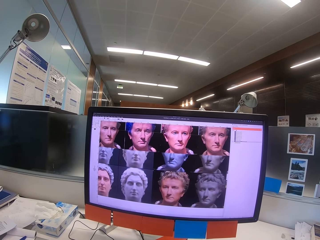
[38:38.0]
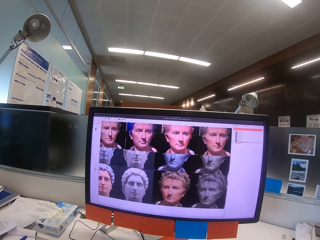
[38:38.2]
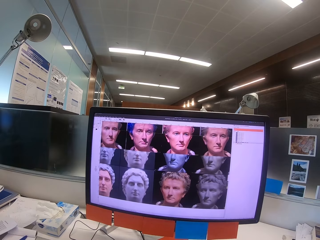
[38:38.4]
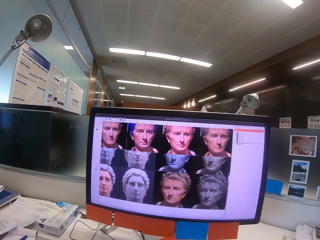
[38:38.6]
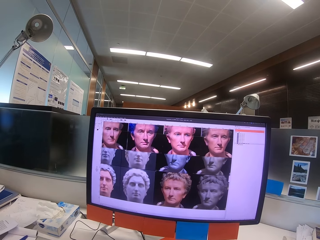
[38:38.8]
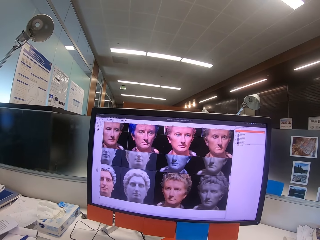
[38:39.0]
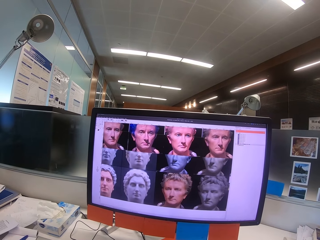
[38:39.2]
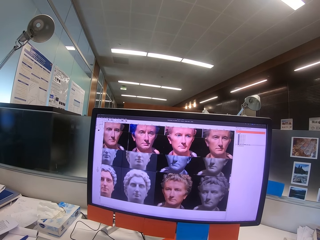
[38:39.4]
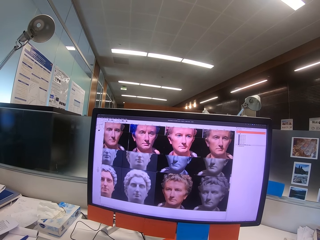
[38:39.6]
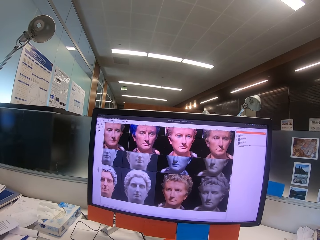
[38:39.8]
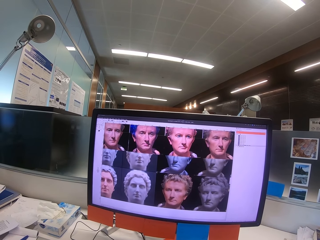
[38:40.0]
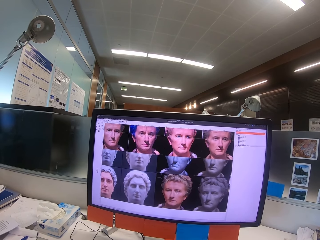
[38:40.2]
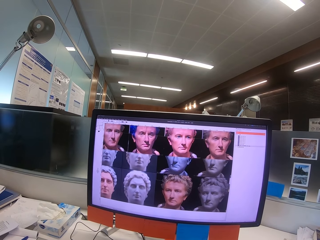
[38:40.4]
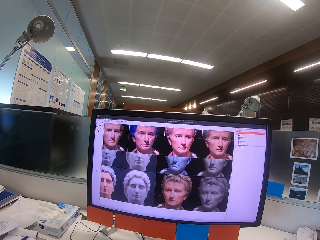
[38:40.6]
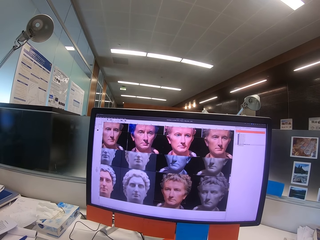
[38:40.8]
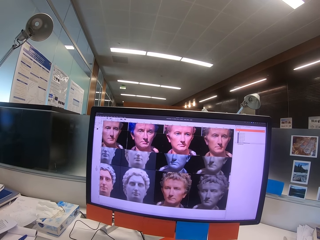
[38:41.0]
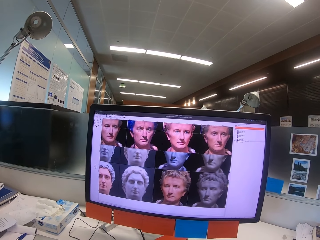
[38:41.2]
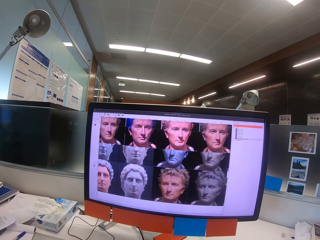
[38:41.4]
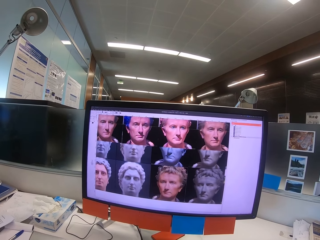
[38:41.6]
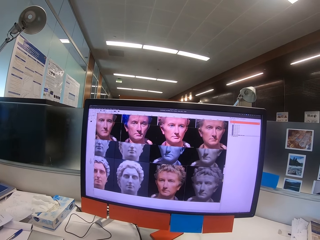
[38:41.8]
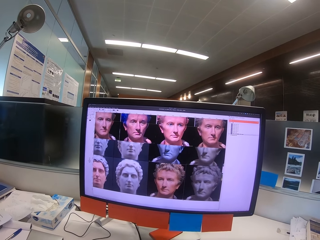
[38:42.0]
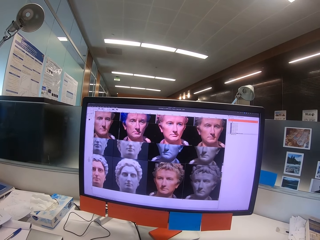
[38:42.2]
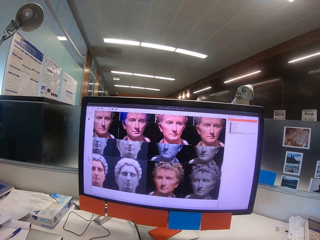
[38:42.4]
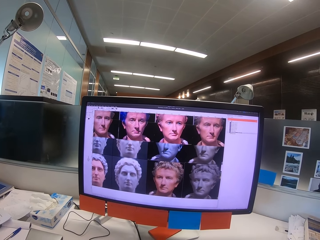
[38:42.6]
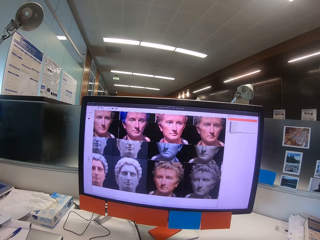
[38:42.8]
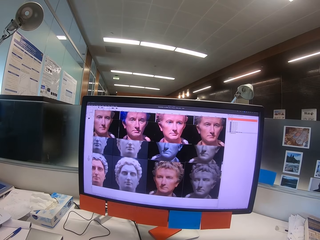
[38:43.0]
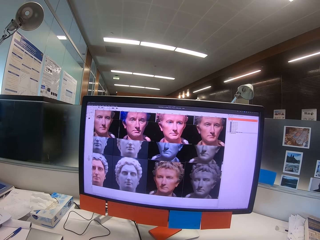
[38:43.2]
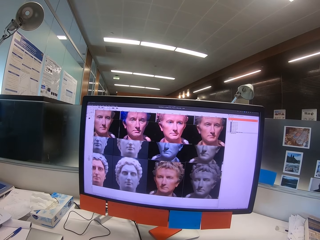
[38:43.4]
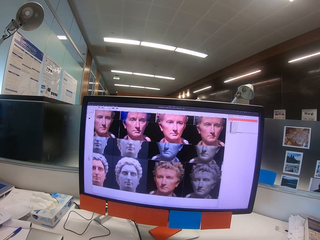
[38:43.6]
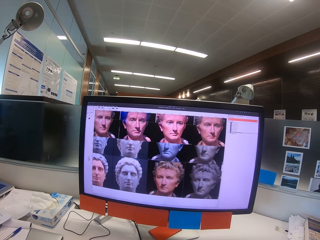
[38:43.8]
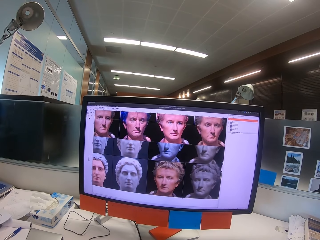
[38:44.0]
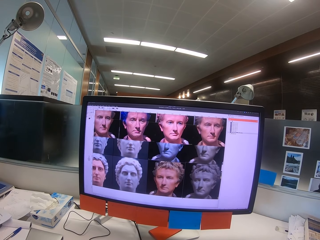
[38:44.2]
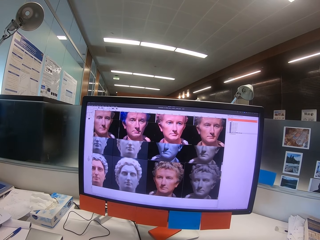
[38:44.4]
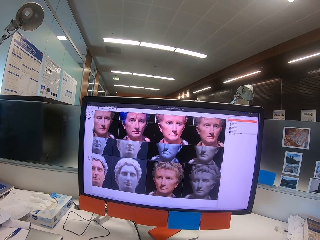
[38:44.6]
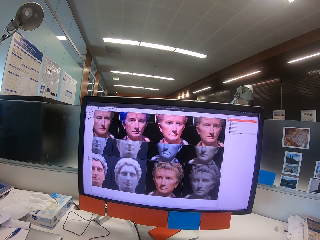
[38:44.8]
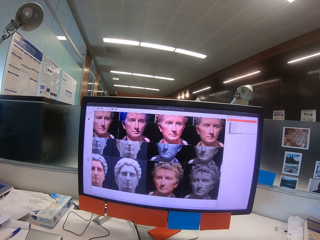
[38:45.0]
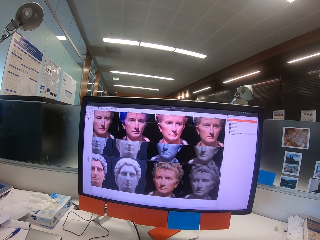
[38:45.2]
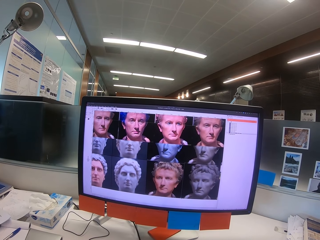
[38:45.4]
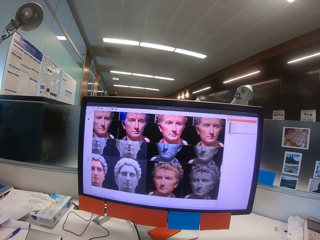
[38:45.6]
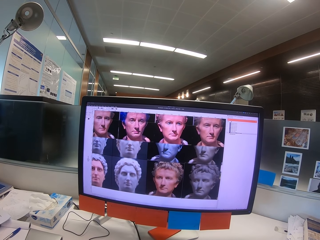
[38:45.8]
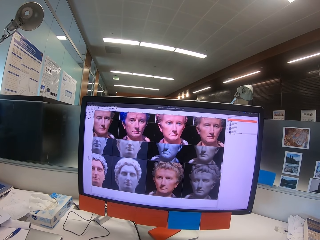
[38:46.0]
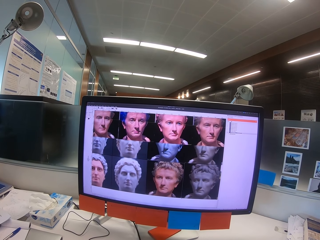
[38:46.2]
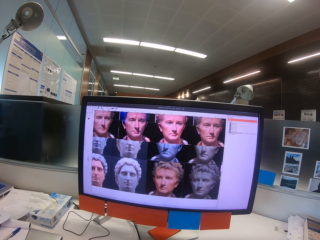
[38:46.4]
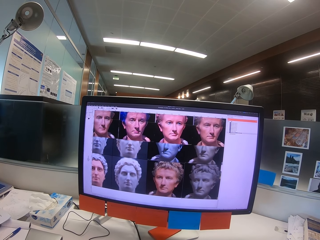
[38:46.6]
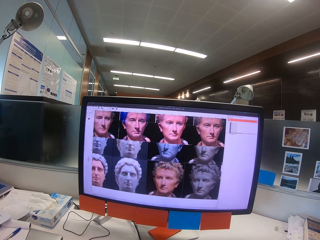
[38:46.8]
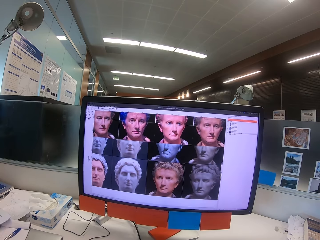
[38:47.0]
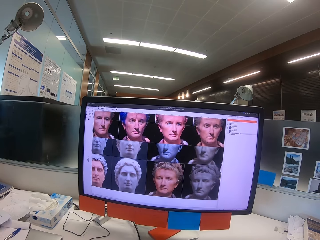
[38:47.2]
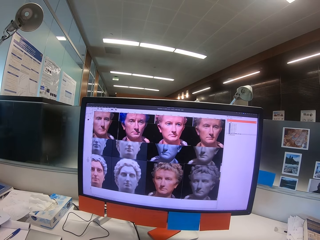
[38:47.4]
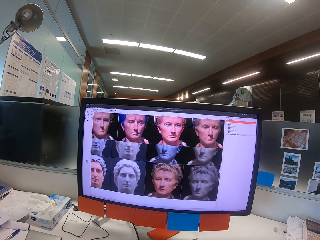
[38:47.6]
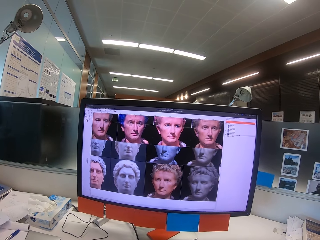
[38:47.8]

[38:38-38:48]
The camera wearer looks at the computer.

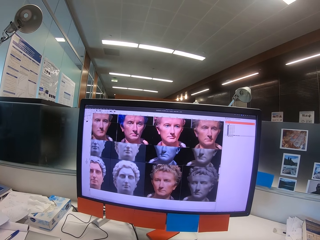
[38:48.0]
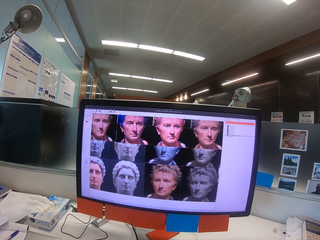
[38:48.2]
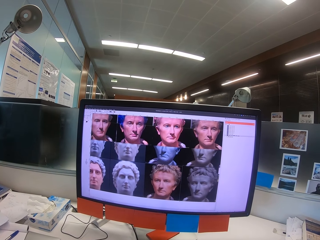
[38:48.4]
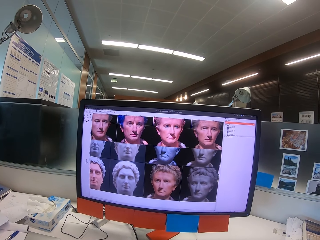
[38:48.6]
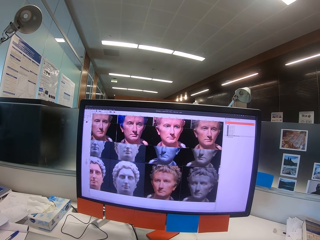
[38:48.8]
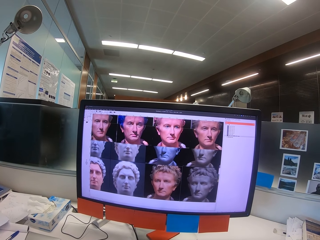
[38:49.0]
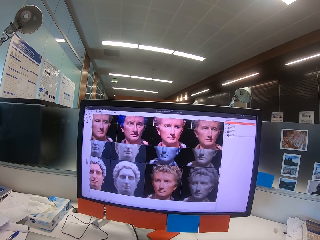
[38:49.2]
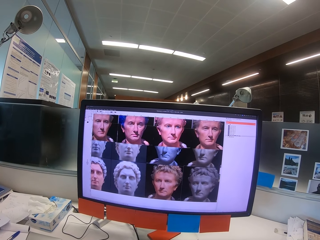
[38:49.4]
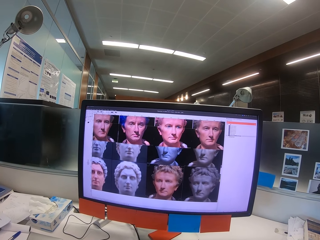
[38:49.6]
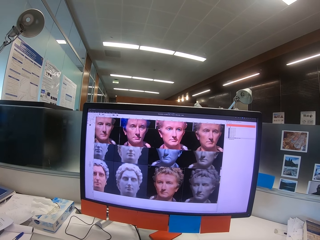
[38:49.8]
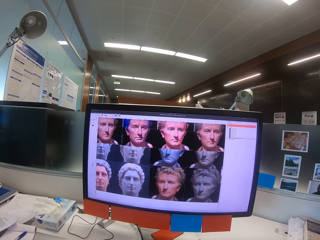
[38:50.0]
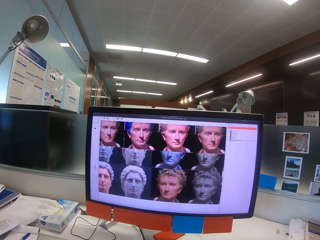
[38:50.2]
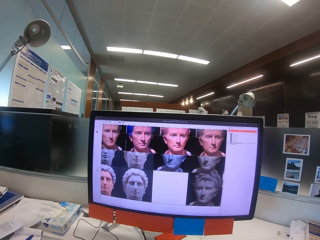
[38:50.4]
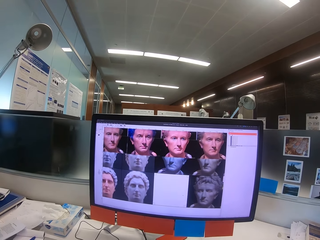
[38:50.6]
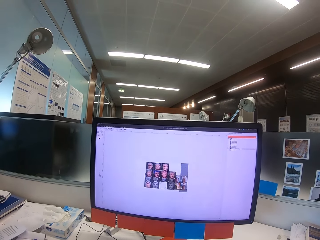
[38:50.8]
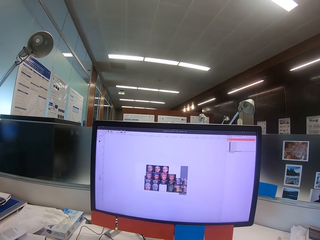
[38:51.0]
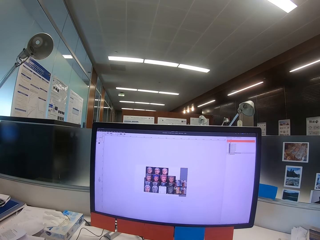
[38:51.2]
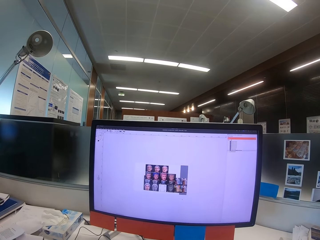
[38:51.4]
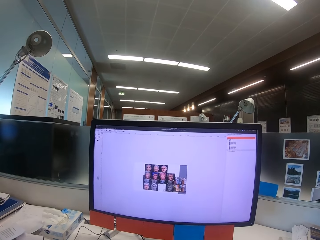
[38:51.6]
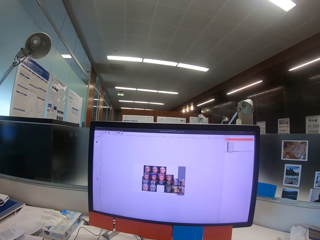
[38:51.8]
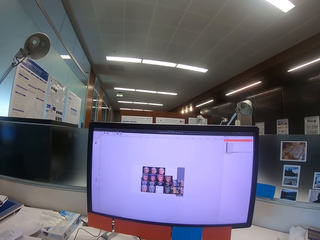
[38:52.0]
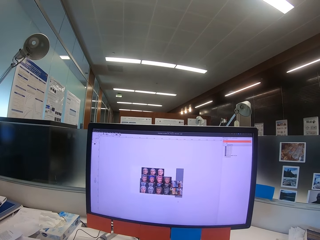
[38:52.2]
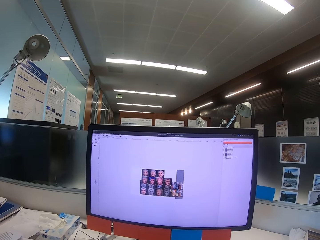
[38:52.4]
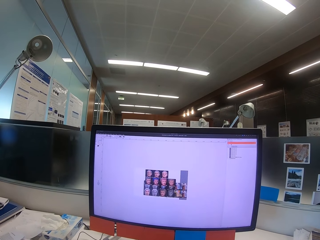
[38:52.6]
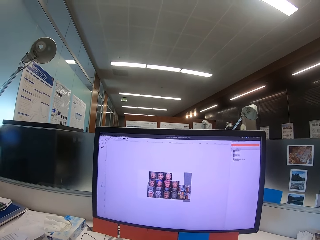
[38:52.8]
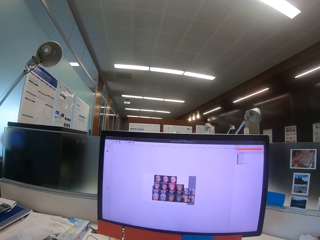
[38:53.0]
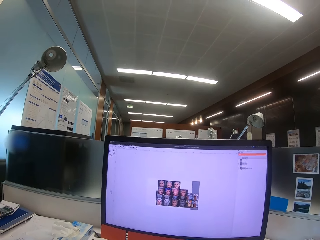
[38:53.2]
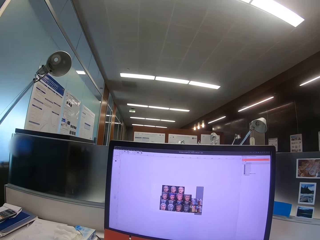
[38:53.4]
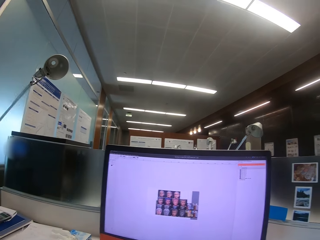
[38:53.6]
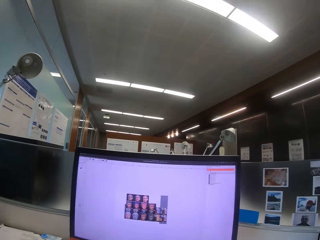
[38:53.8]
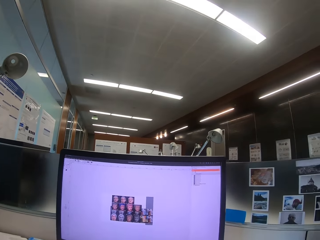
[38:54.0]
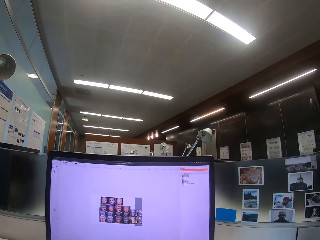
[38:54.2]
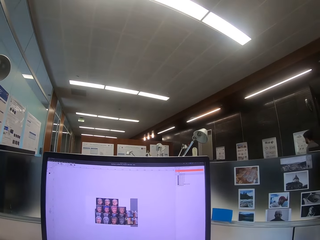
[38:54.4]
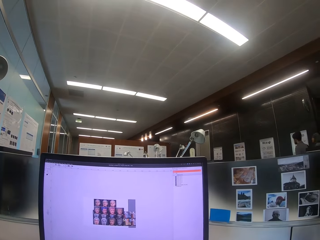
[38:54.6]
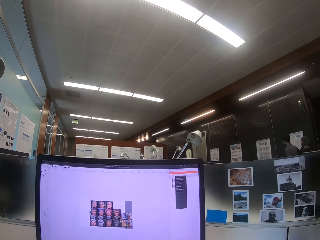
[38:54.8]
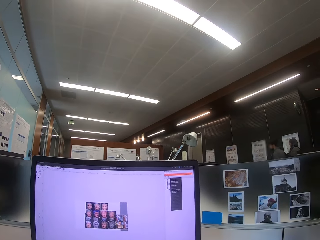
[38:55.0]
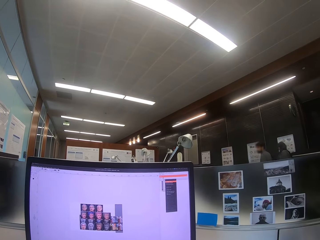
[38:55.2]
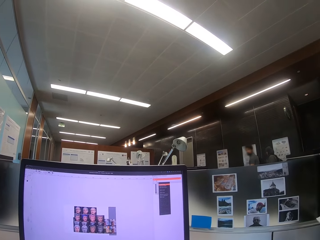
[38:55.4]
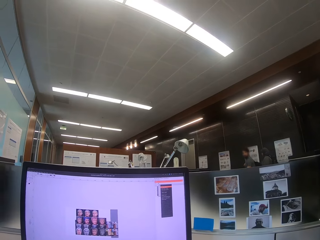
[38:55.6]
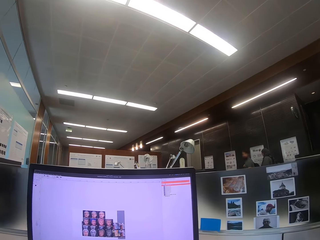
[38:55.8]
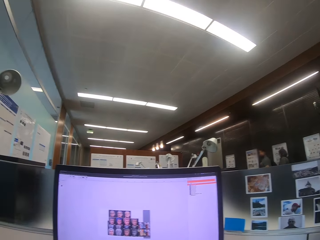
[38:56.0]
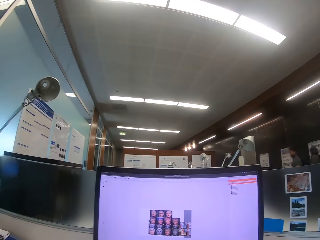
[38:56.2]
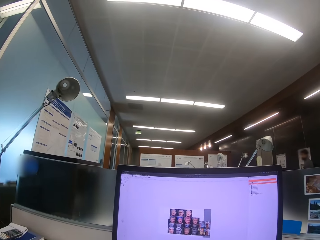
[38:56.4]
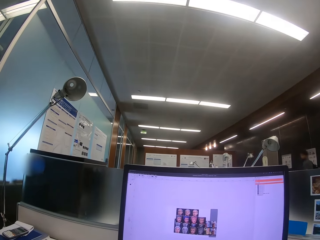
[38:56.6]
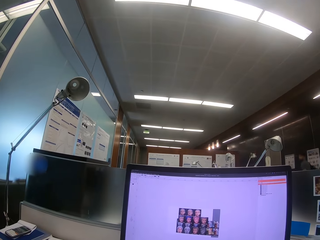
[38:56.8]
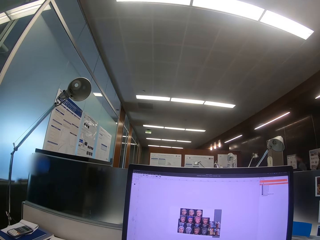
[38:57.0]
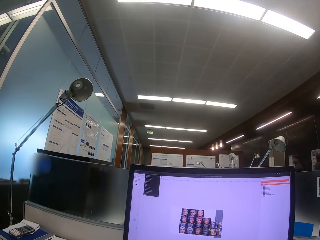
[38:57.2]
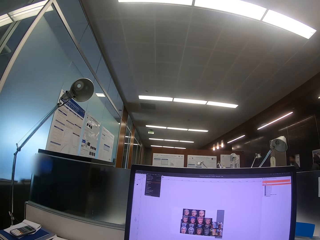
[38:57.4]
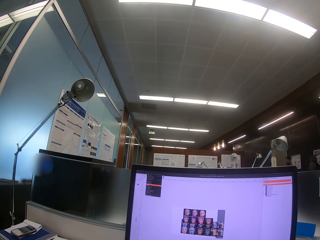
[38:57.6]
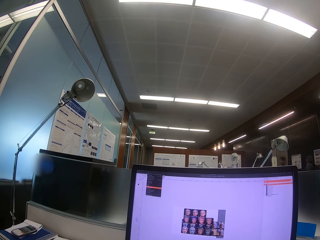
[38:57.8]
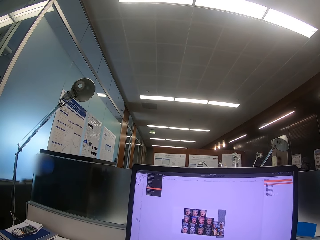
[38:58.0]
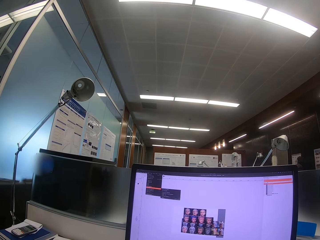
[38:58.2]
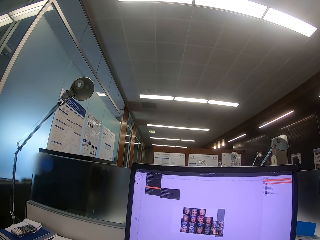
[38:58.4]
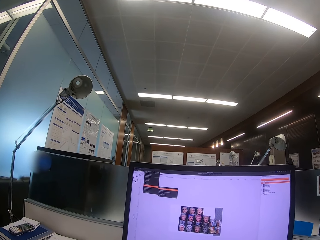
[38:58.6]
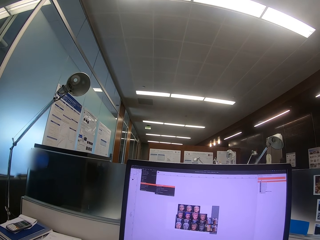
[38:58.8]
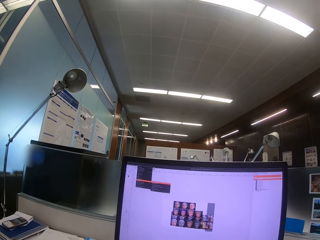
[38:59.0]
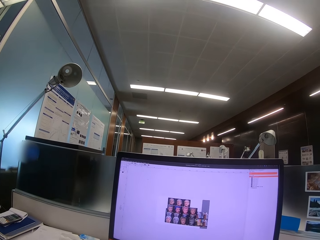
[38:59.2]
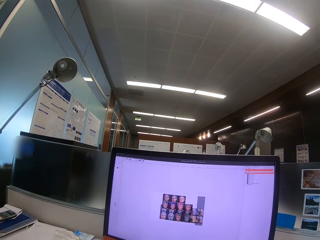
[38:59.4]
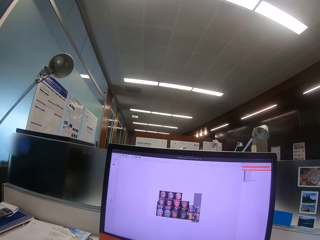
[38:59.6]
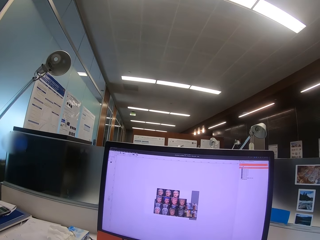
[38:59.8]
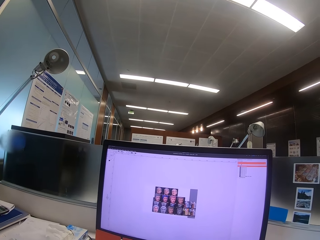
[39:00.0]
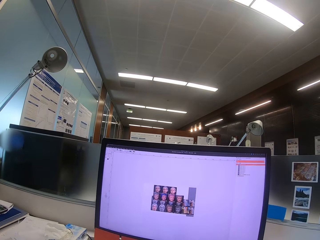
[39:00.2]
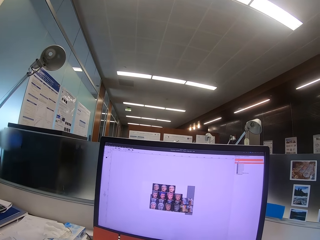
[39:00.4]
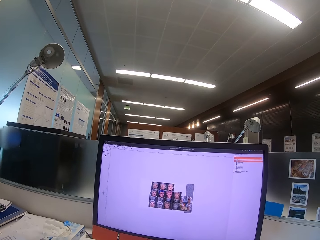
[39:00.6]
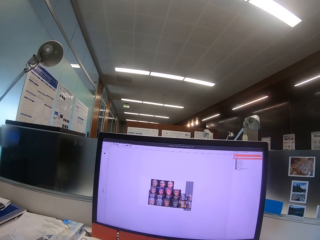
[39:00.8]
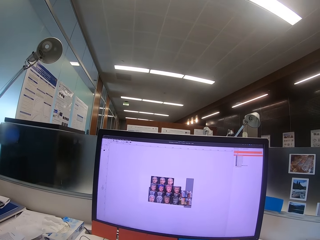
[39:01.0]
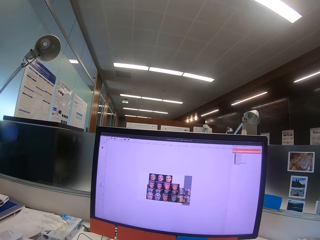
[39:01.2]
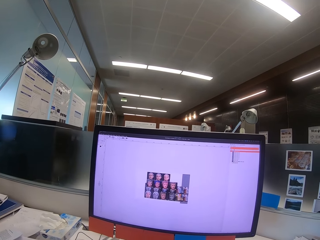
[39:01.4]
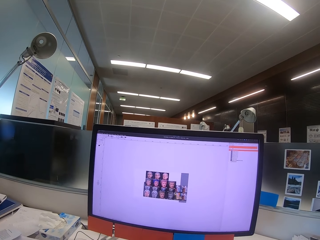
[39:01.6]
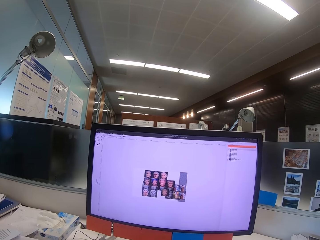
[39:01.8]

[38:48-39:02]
The camera wearer uses a computer. A man walks around the office. A woman walks around the office. The camera wearer uses the computer.
